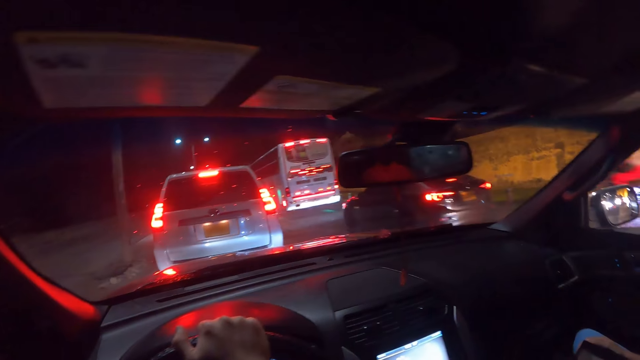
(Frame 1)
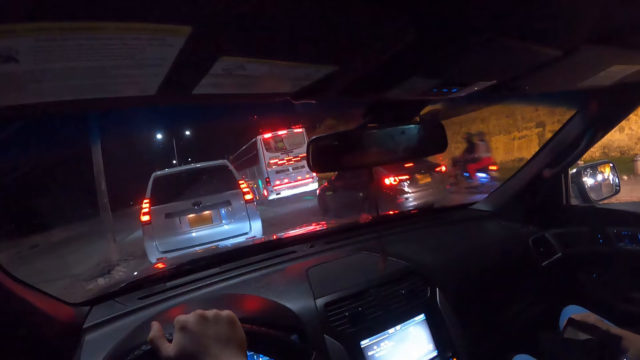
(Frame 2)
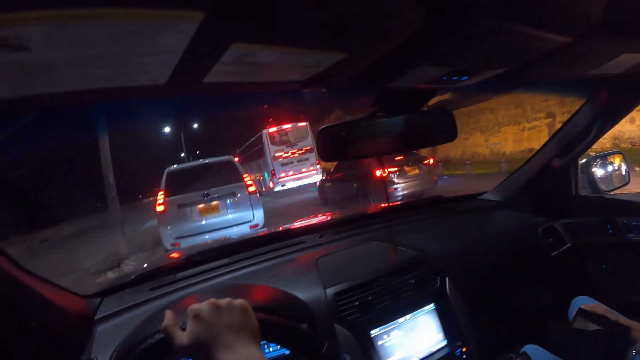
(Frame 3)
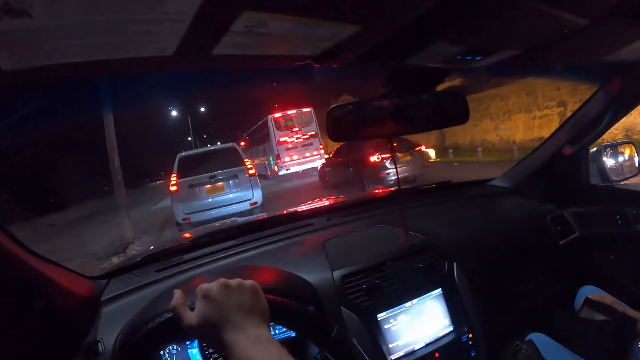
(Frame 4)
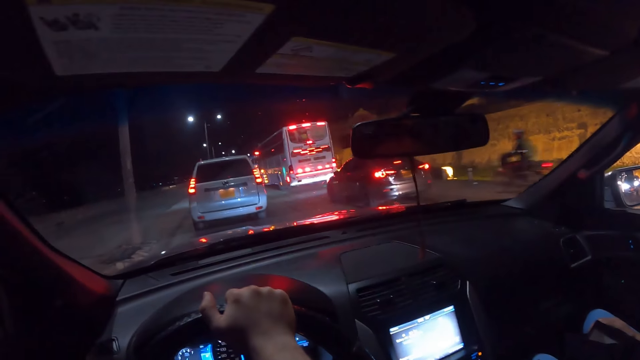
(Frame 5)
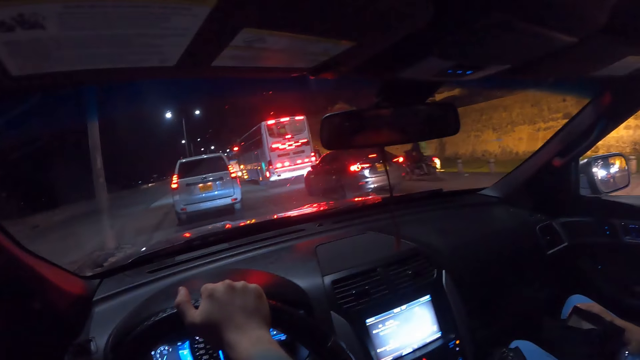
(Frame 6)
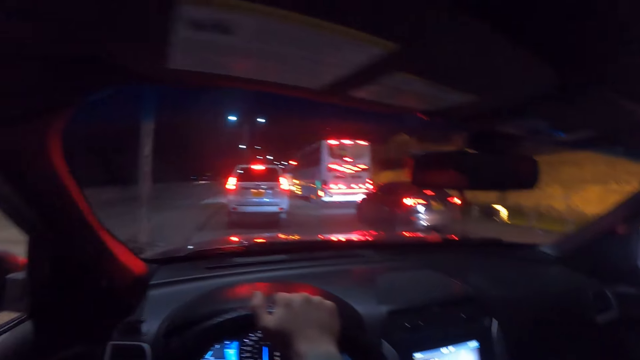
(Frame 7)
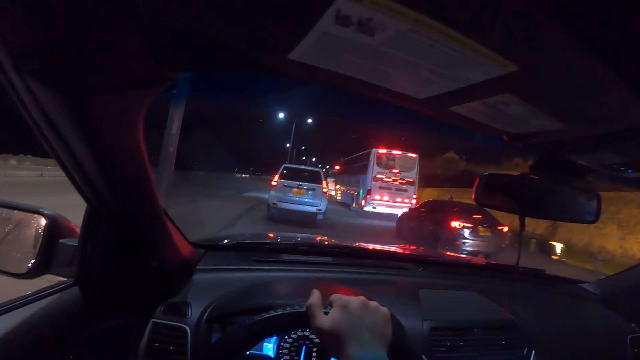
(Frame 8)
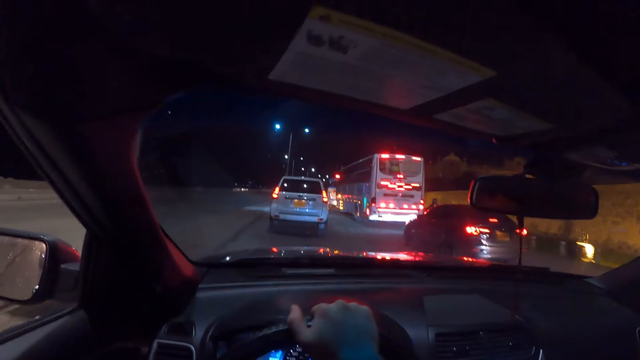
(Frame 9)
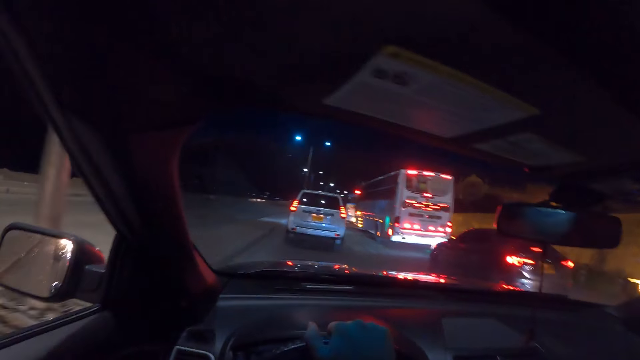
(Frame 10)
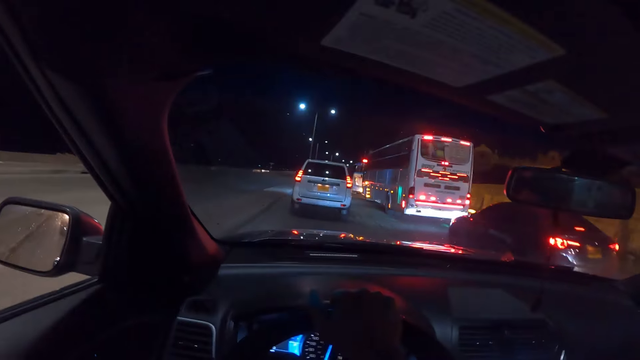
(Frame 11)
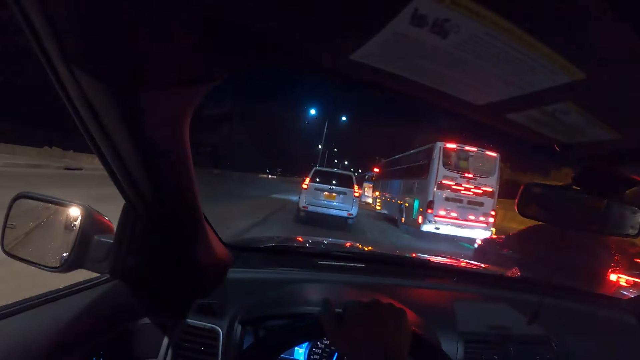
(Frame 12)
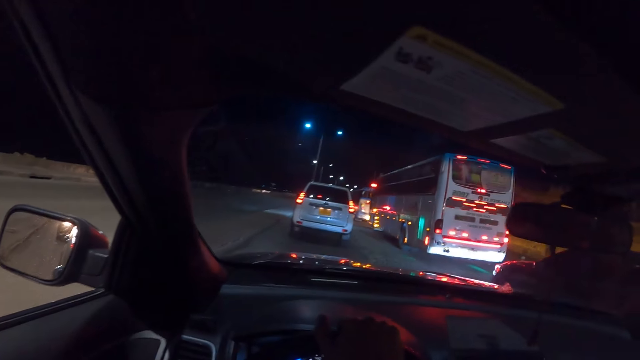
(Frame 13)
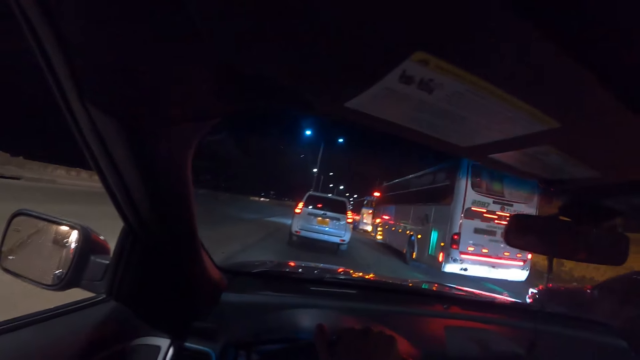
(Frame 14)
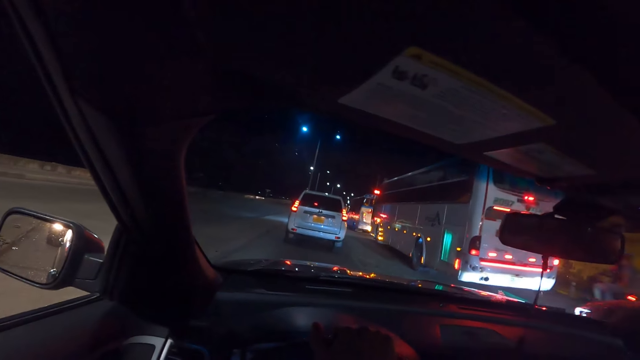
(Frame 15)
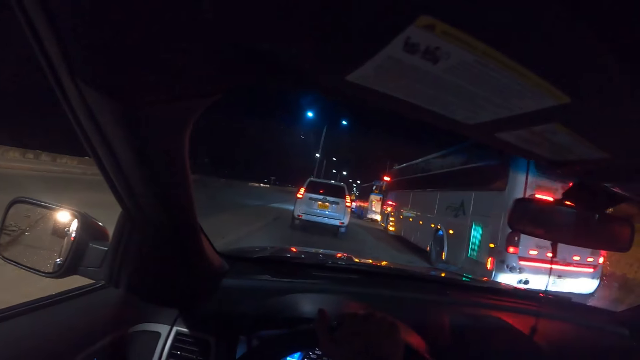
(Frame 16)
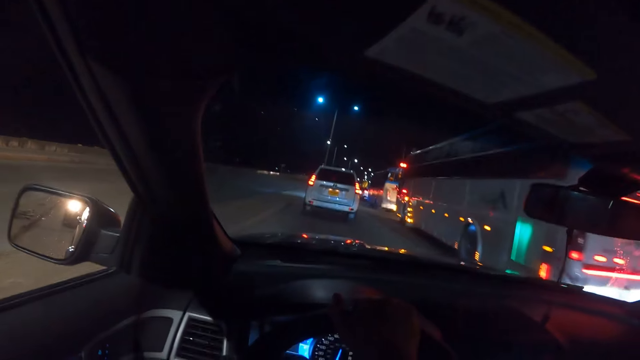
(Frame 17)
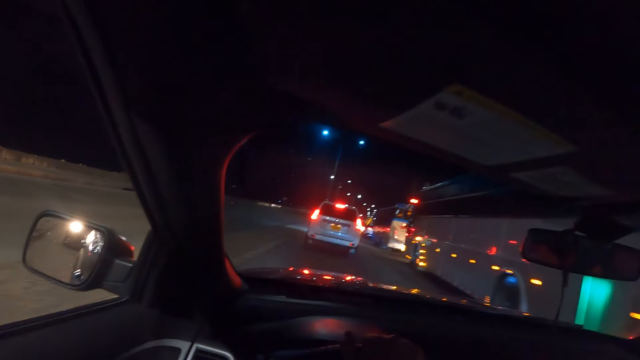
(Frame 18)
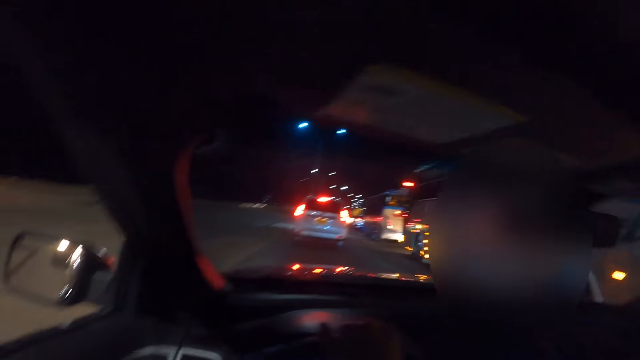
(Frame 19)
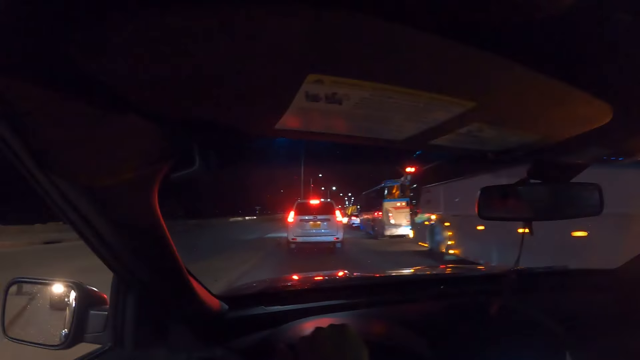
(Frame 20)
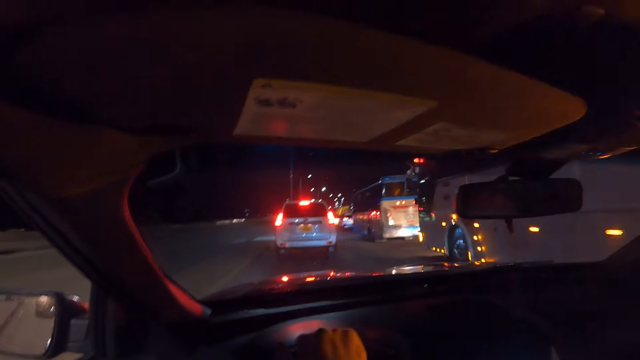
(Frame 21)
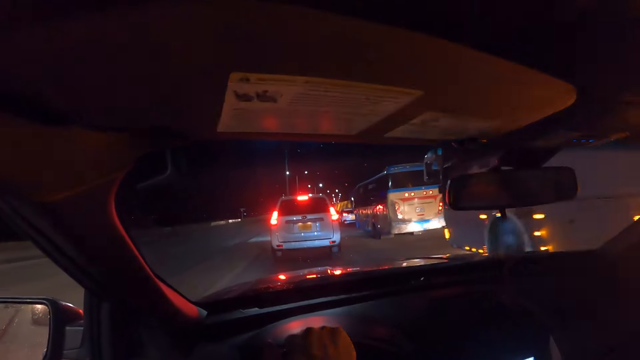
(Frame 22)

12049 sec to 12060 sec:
A motorcycle rides past the camera wearer. A motorcycle rides past again. The camera wearer drives a car on the road. A motorcycle rides past the camera wearer.

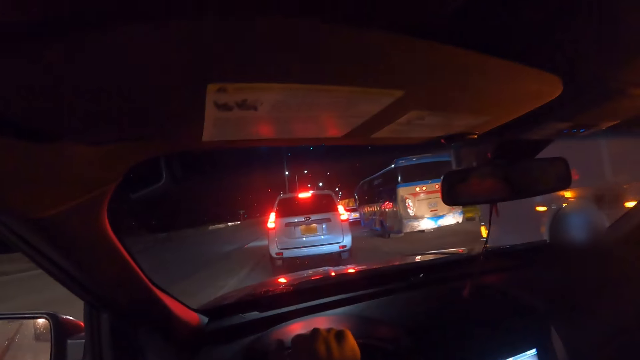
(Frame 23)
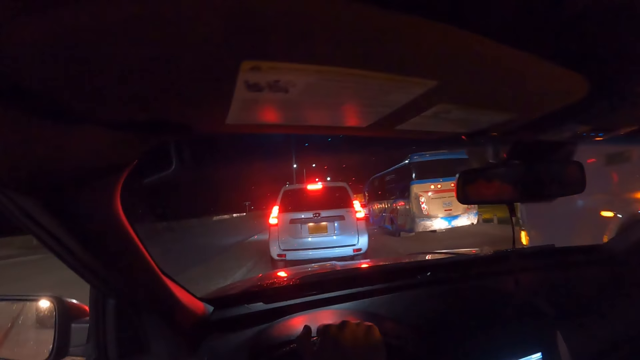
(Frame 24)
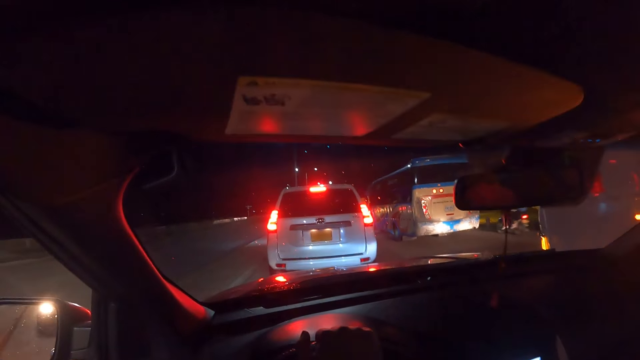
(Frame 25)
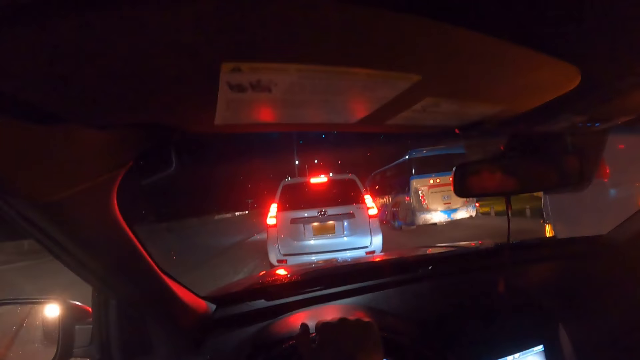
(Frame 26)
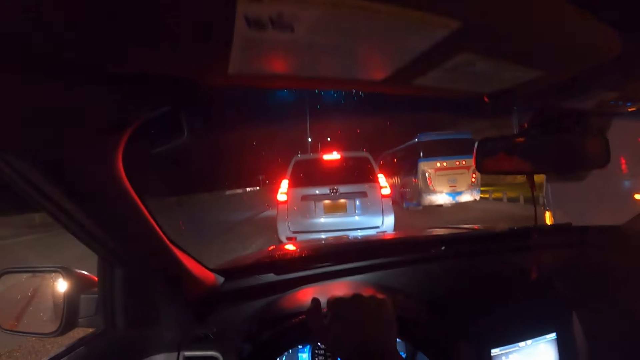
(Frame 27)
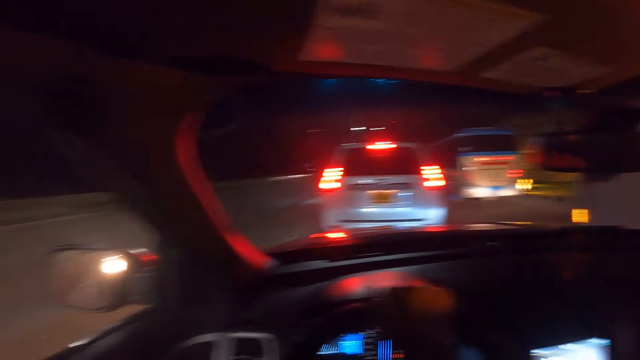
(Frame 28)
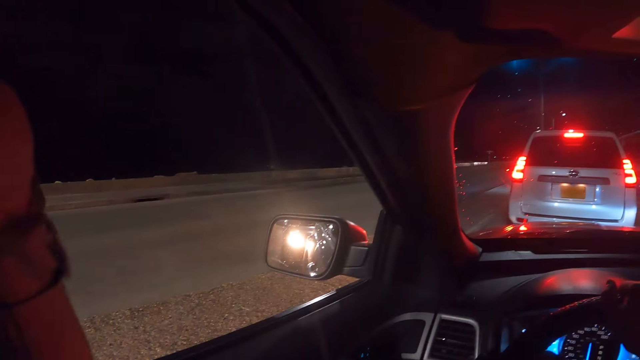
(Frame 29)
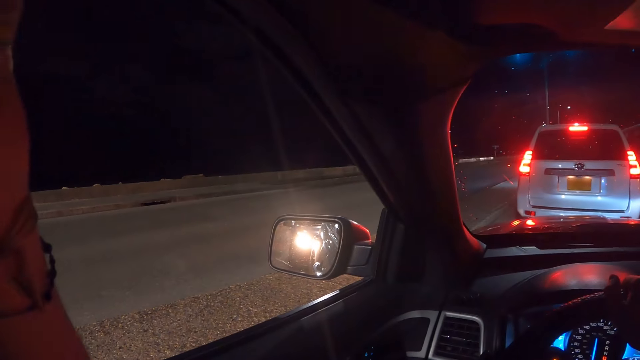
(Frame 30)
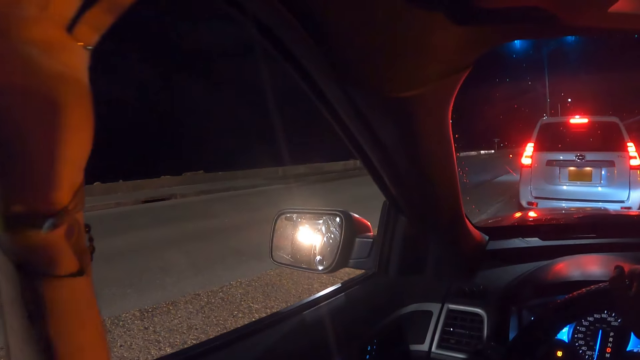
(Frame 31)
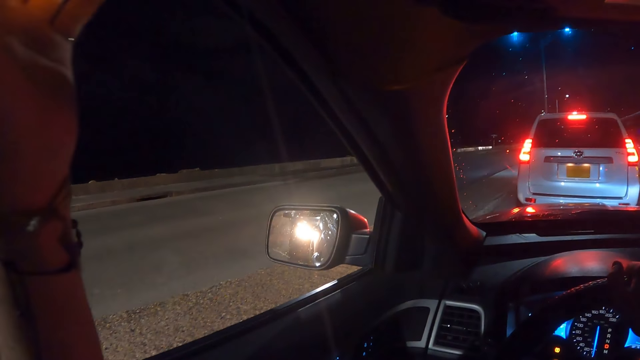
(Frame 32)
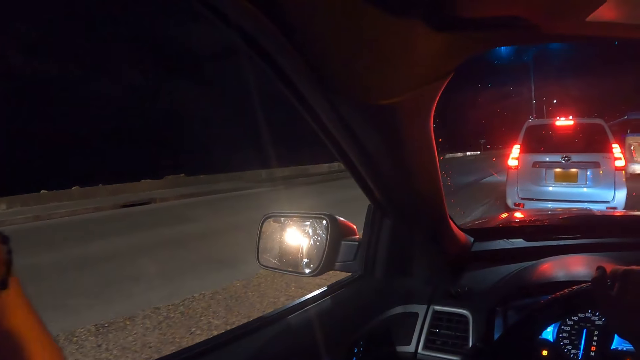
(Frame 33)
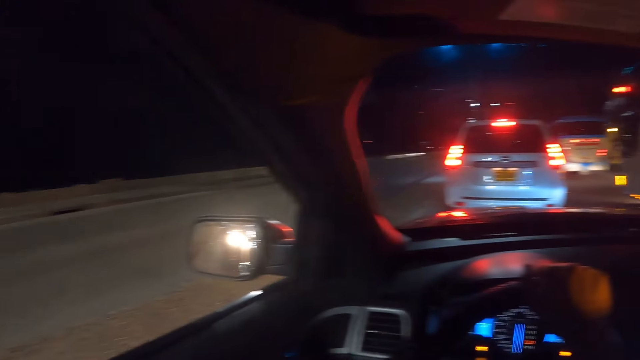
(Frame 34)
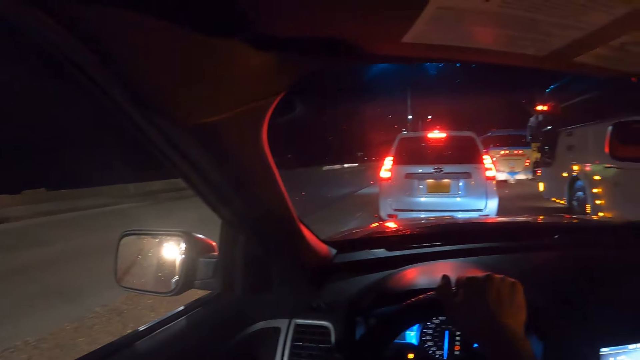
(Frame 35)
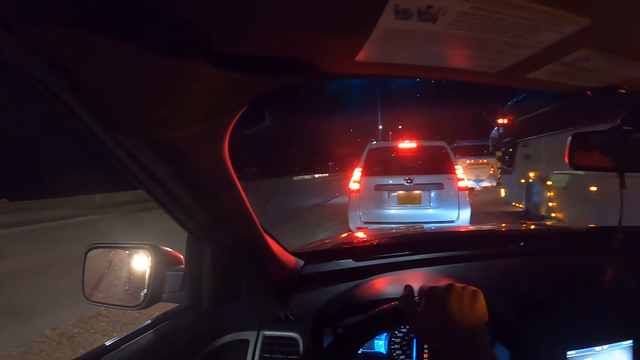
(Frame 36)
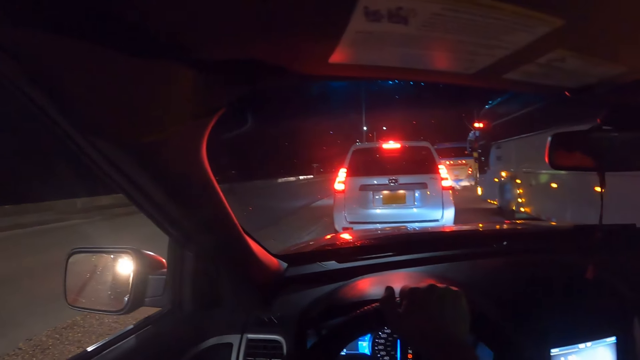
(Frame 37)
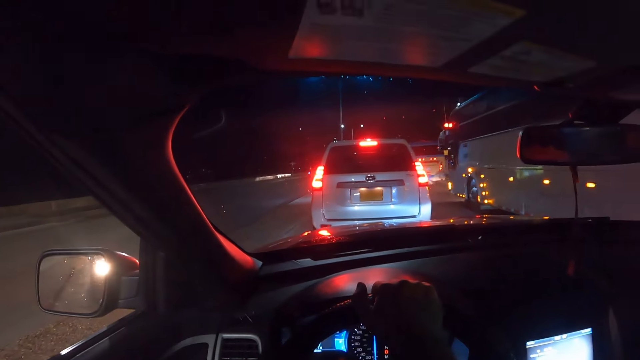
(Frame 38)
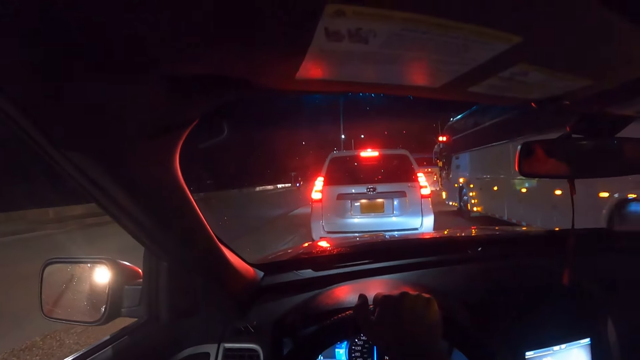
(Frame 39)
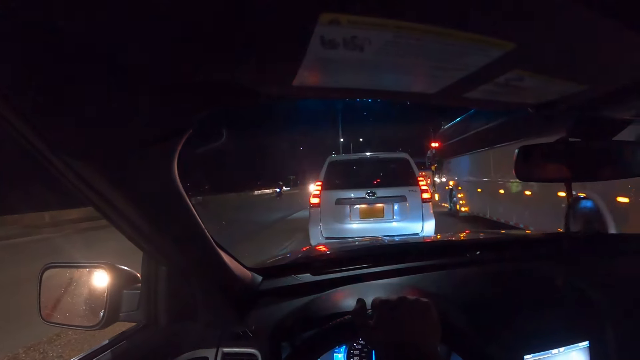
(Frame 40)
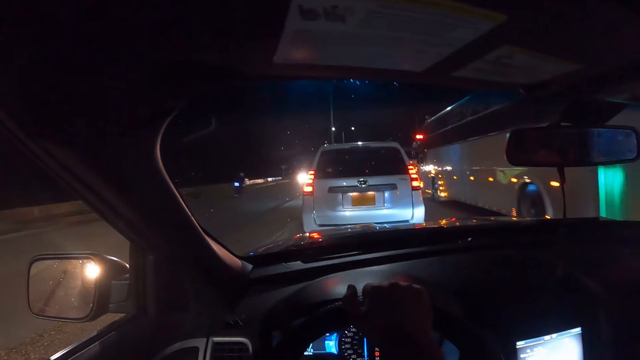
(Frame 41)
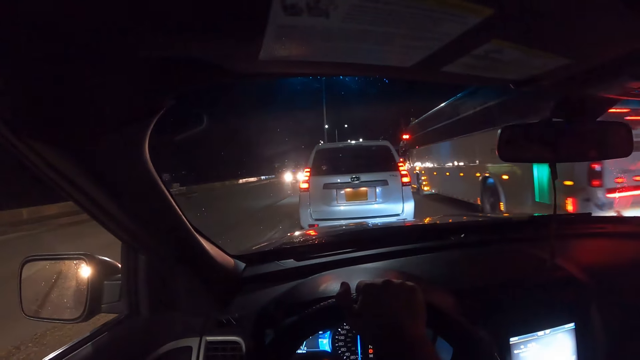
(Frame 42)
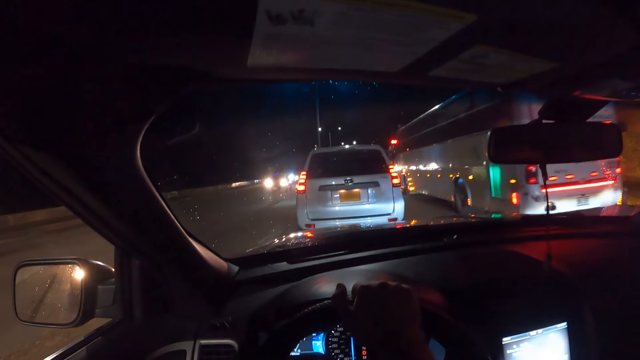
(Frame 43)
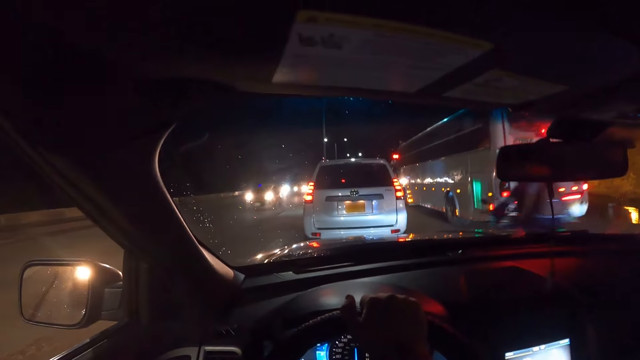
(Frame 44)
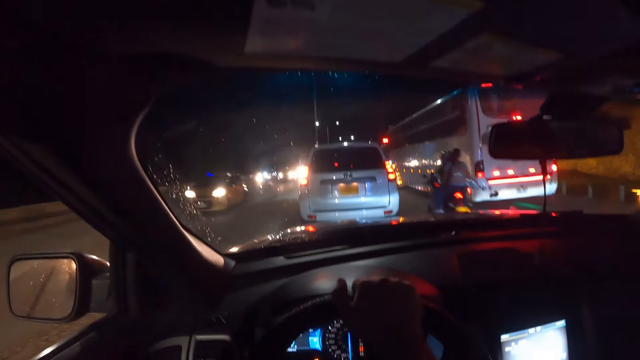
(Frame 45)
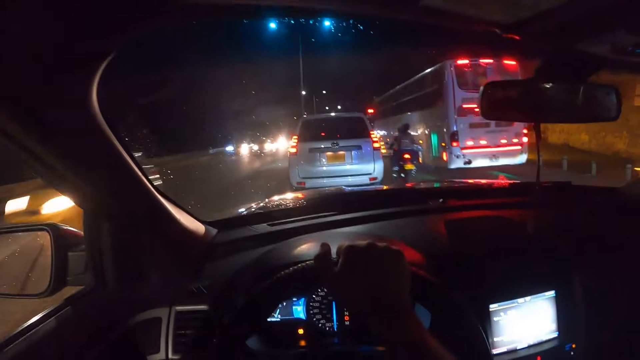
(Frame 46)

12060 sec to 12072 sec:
The camera wearer looks around. A motorcycle rides past the camera wearer. A motorcycle rides past again. The camera wearer drives a car on the road. A car drives past the camera wearer.
